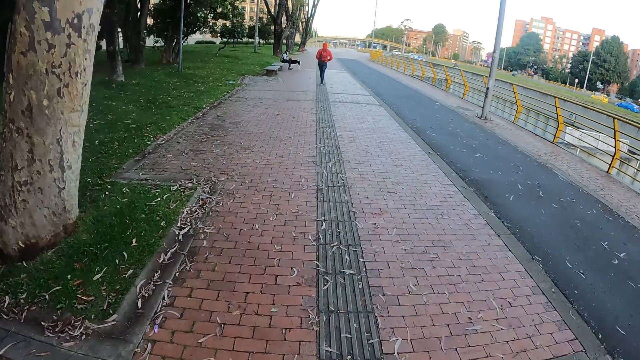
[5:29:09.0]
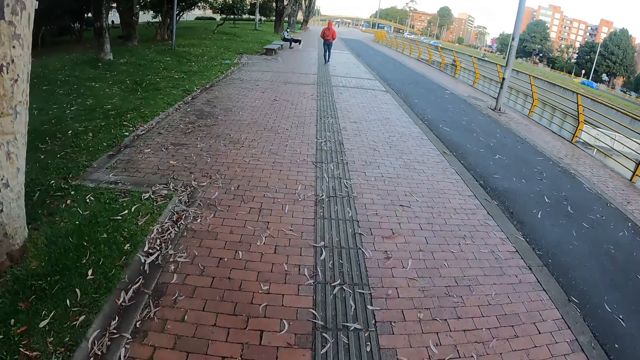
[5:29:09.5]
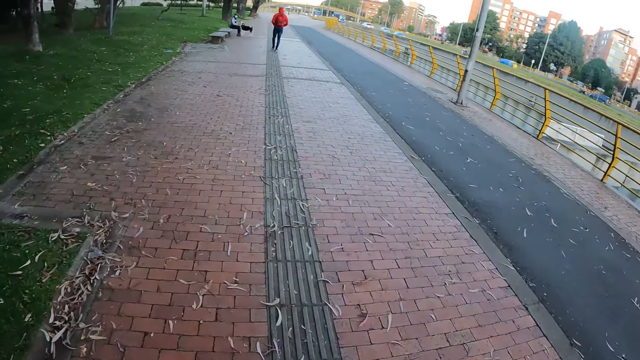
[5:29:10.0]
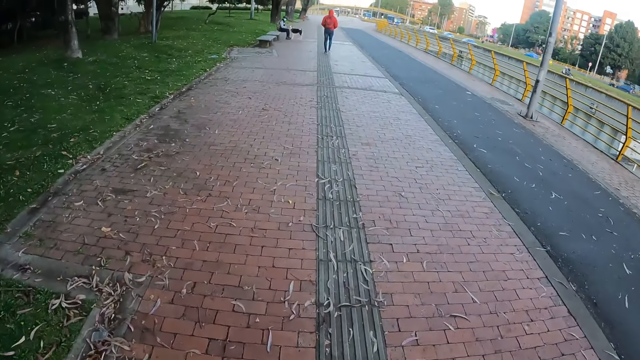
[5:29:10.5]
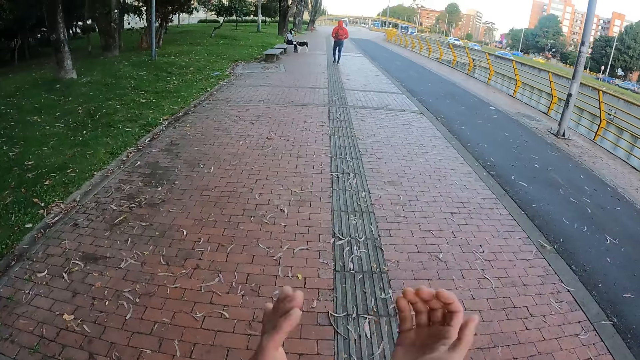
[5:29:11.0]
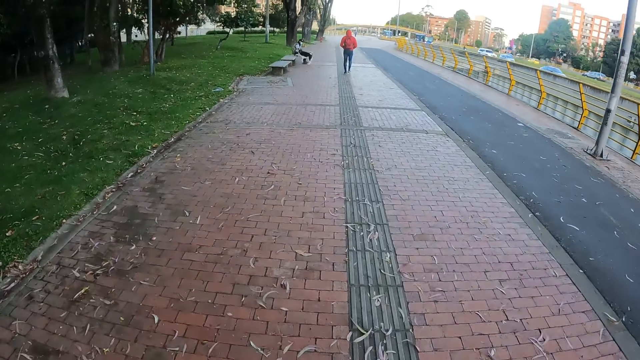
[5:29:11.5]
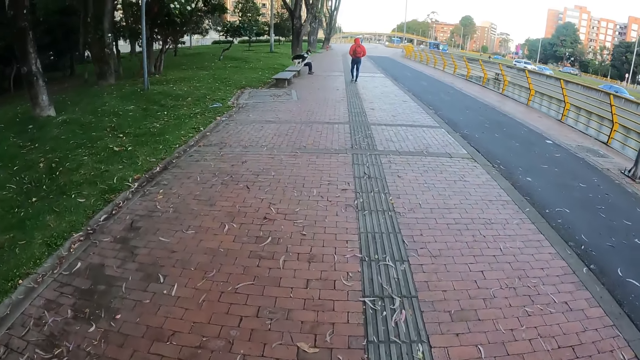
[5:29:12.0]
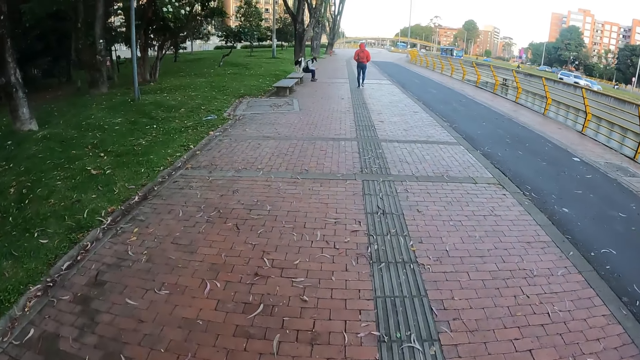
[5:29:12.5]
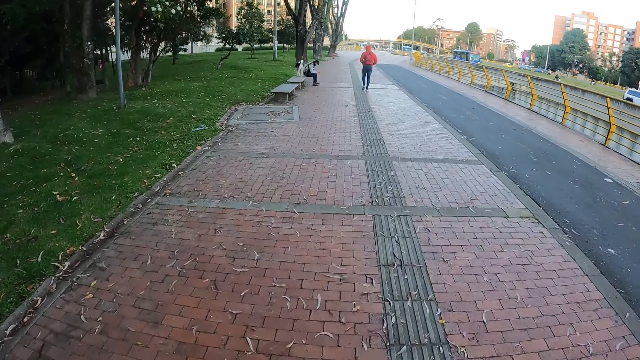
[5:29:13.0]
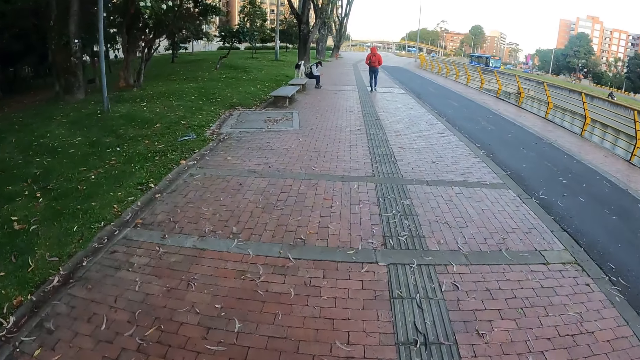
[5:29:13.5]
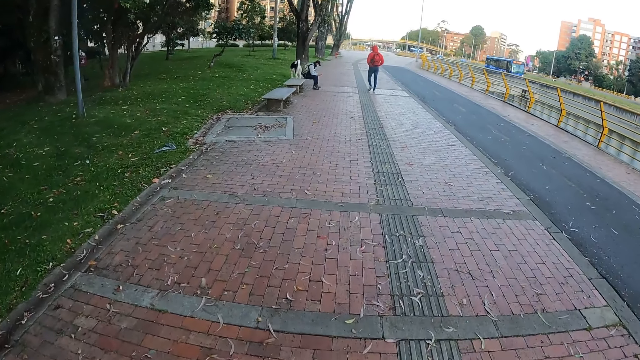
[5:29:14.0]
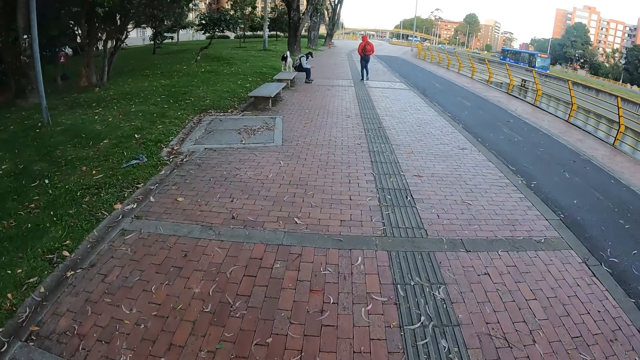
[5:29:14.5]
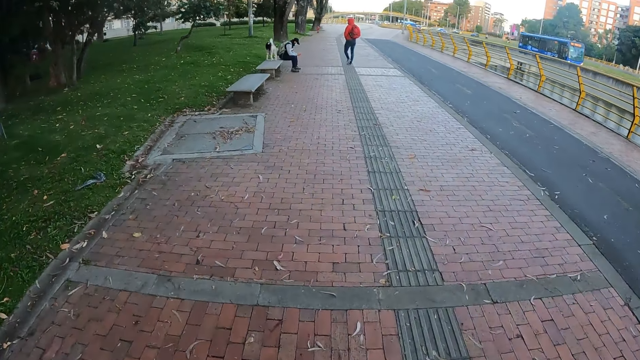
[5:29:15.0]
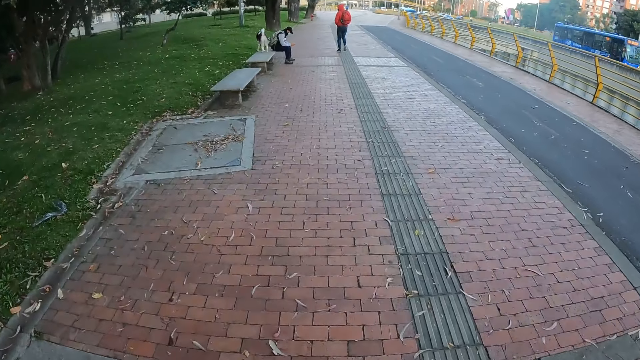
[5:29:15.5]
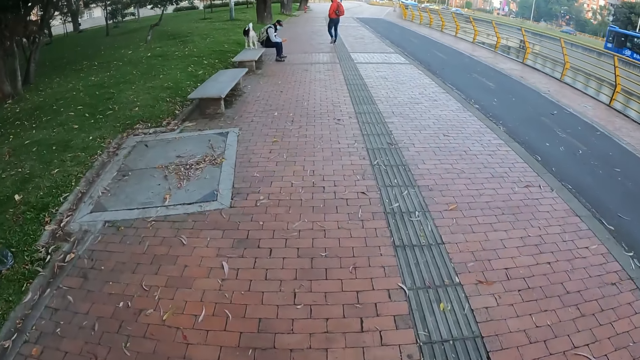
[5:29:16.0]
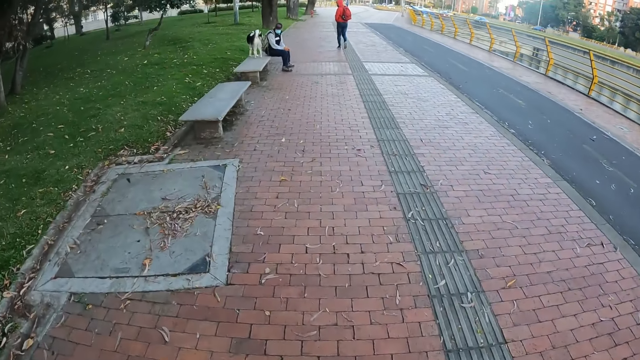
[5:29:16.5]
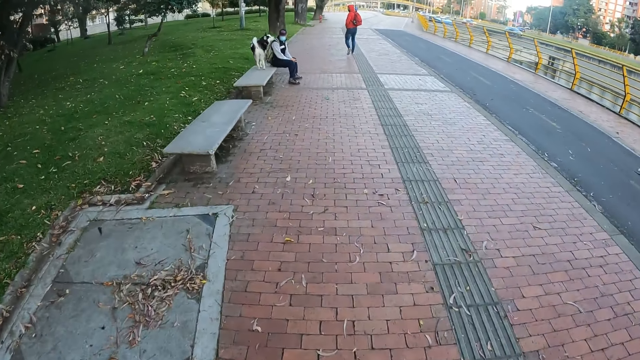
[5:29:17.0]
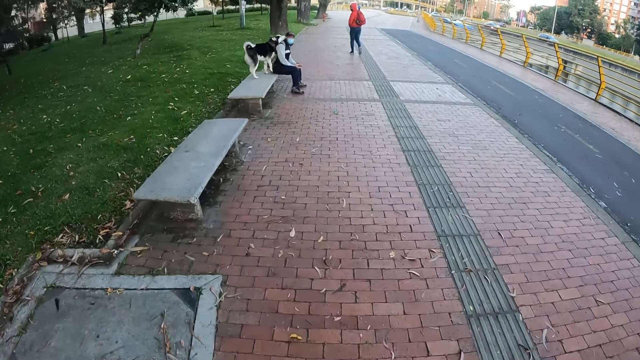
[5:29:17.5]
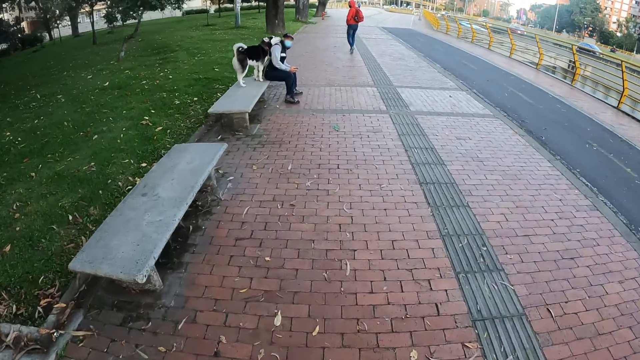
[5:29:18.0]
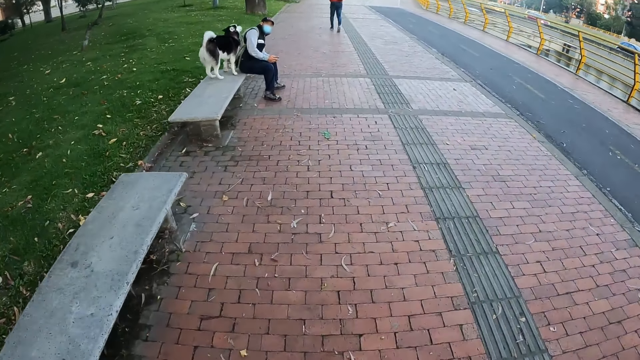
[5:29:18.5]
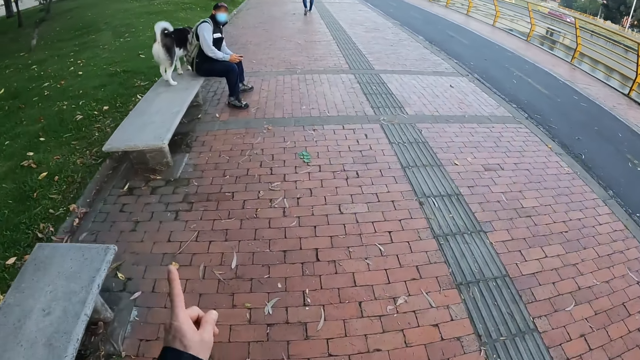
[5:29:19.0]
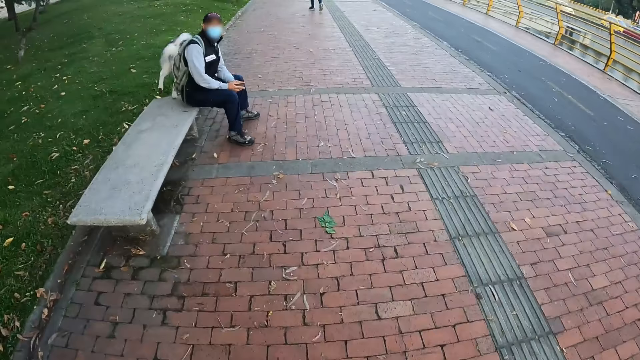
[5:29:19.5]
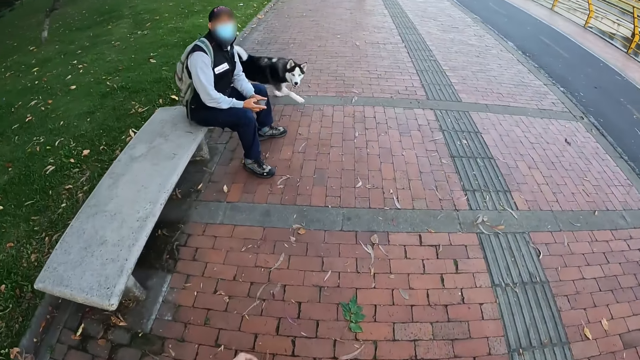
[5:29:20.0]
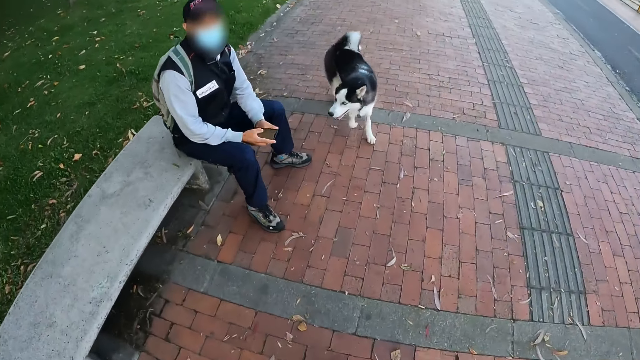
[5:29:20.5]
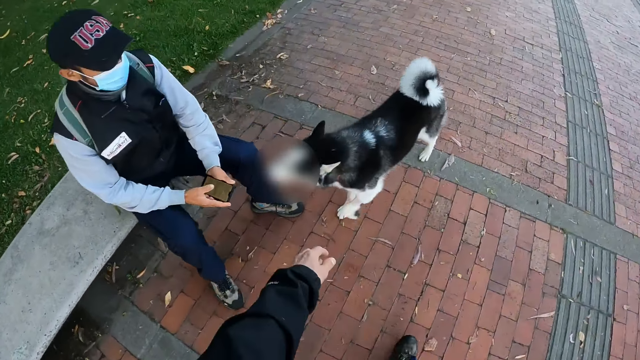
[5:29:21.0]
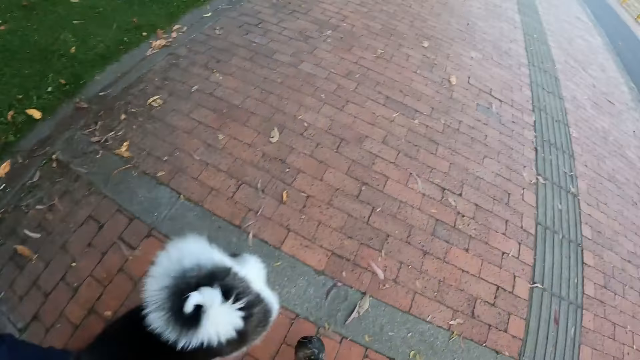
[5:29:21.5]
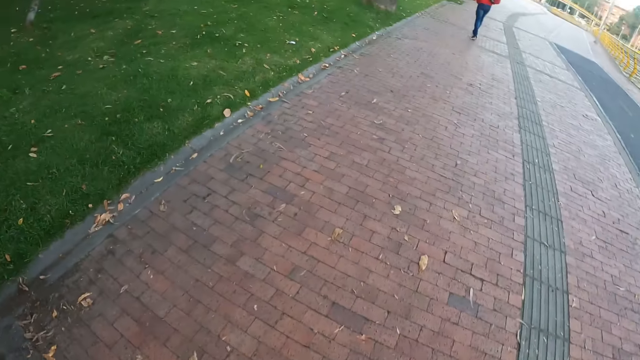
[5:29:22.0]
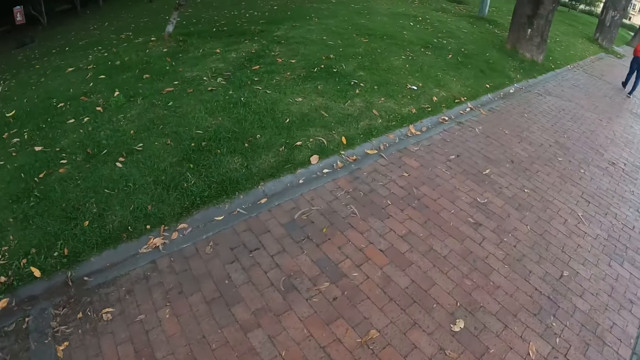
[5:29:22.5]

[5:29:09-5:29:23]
The camera wearer claps hands on the street. He walks on the pedestrian path in the street. The dog plays with a man. The camera wearer points with the left hand index finger on the street. The dog gets down from a bench. The camera wearer moves the left hand in the path. He pats the dog with his left hand.

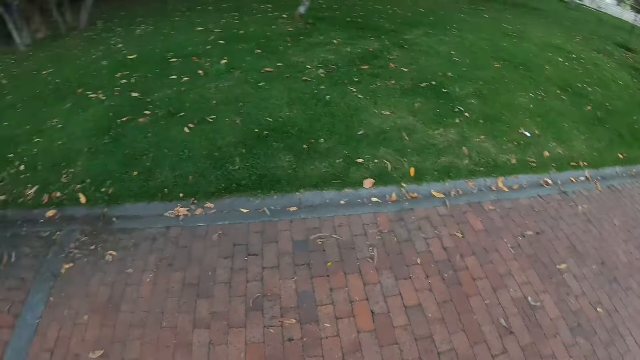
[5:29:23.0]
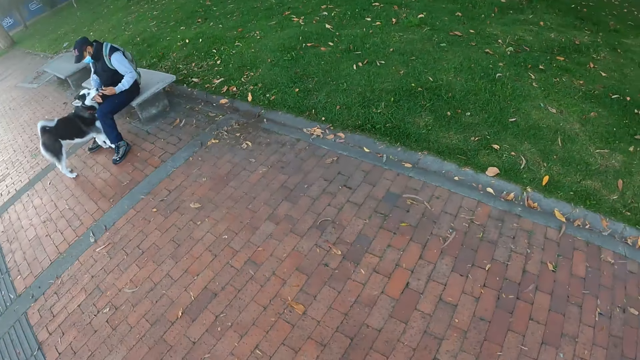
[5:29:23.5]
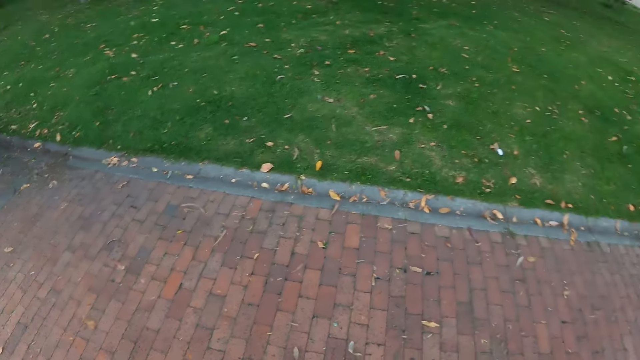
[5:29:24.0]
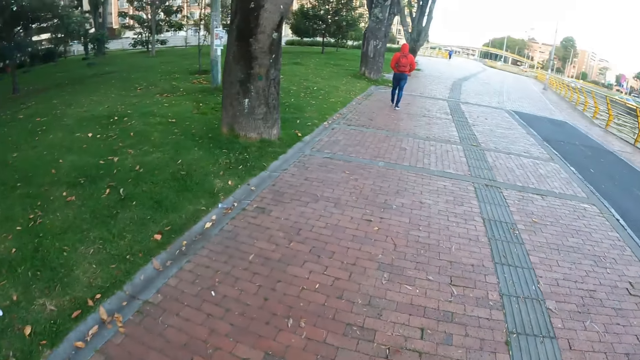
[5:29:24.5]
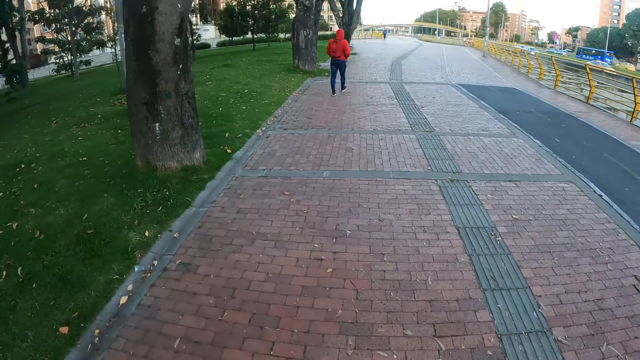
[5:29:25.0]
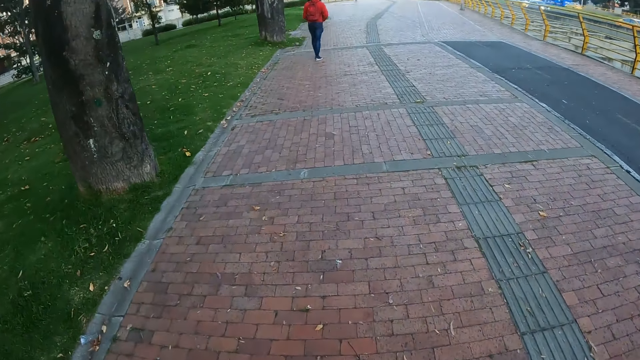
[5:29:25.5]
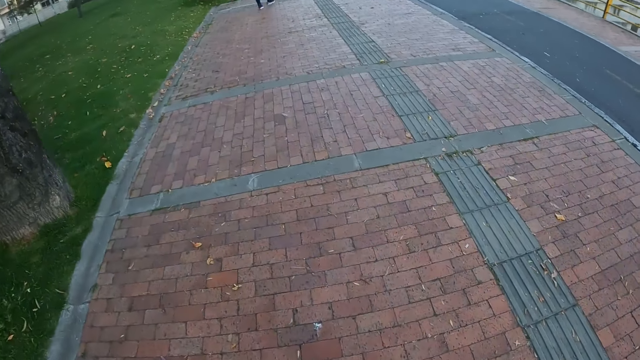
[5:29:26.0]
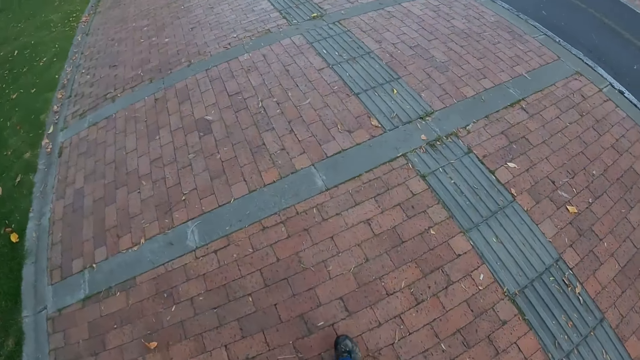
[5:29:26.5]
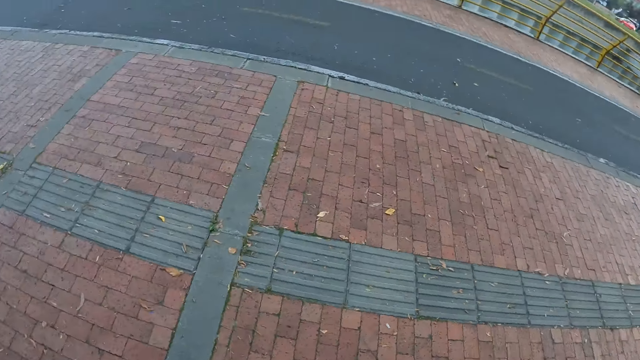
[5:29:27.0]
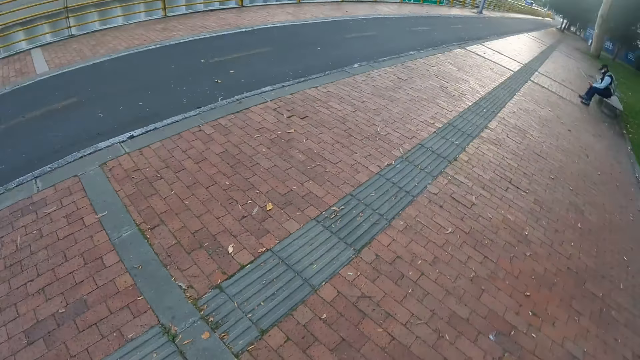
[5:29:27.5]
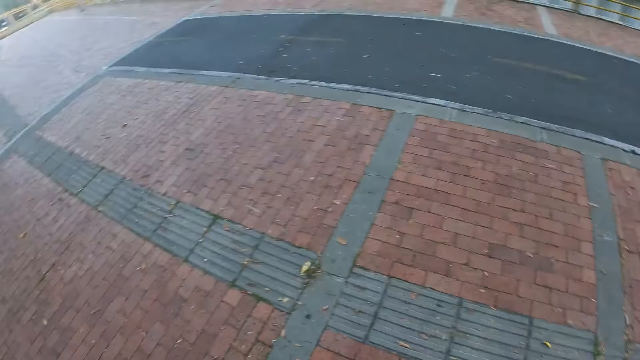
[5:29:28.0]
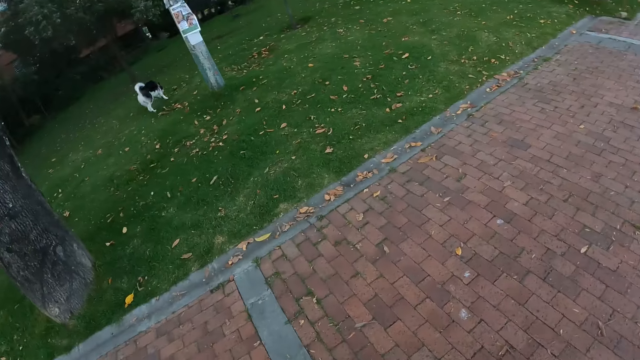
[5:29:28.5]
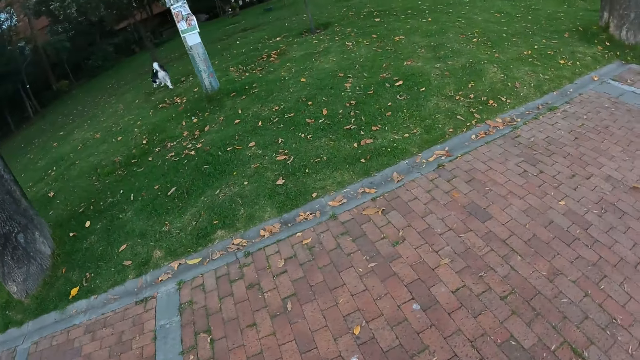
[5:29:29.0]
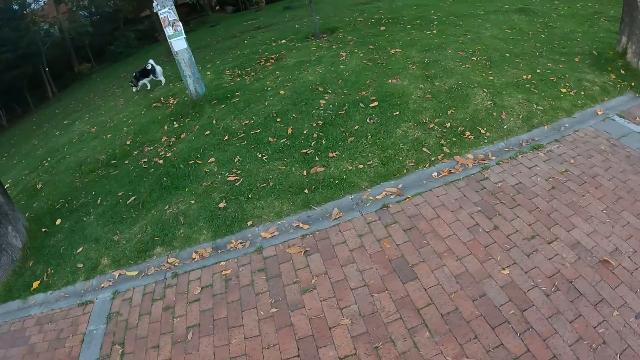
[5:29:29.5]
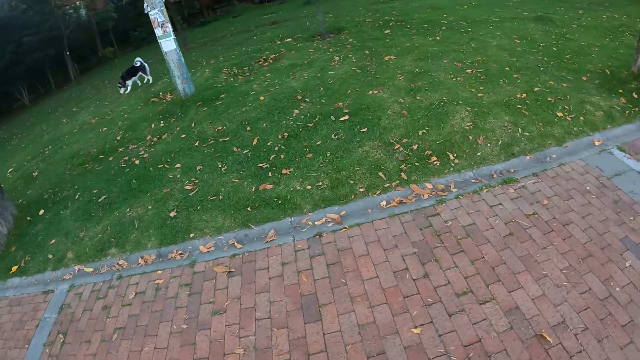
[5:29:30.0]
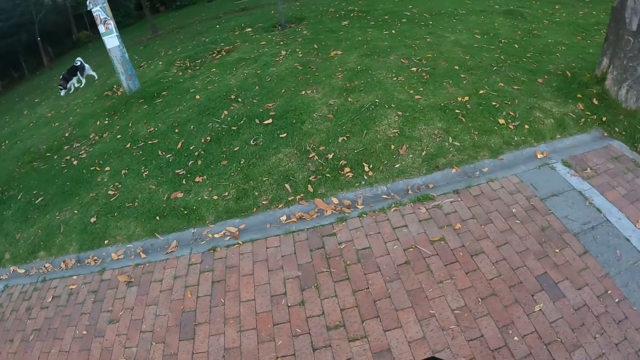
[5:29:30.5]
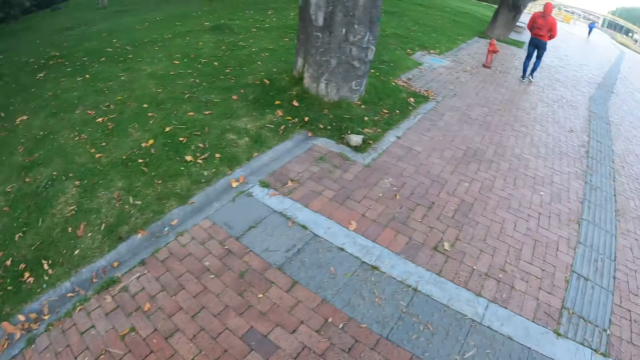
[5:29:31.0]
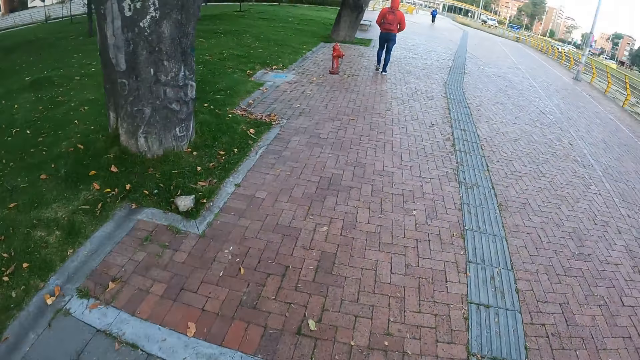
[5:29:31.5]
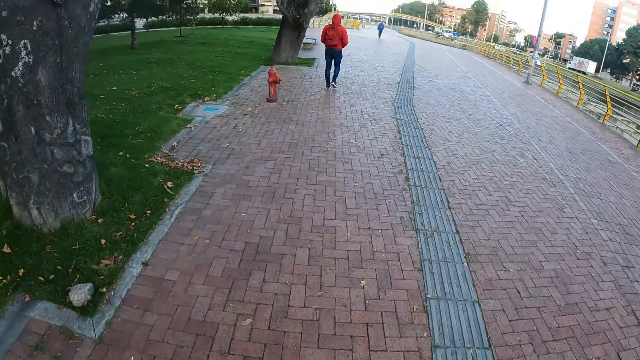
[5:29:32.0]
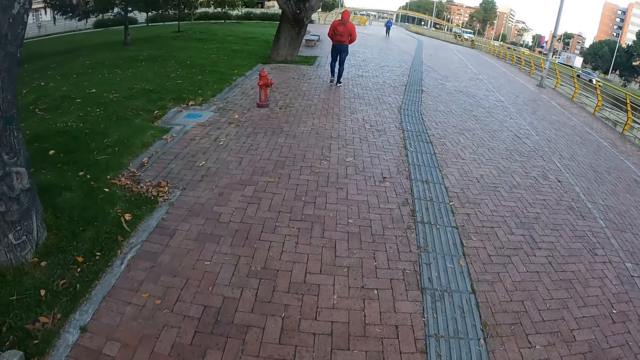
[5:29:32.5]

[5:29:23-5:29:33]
The camera wearer looks around in the street. They walk on the pedestrian path in the street. The dog walks around a lawn. The camera wearer walks the dog on the street.
